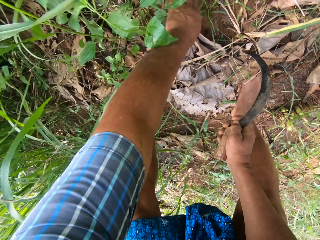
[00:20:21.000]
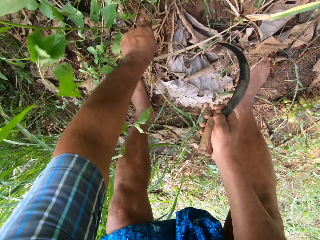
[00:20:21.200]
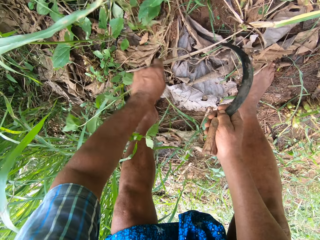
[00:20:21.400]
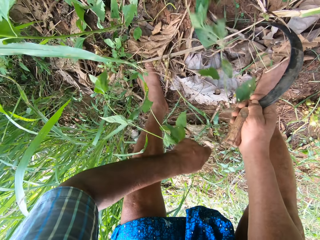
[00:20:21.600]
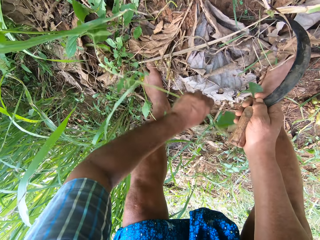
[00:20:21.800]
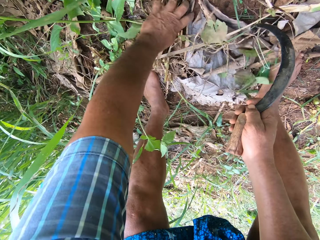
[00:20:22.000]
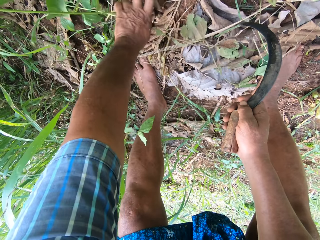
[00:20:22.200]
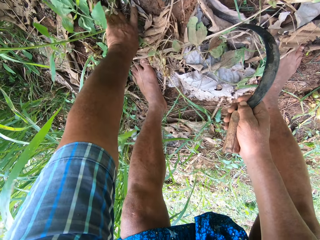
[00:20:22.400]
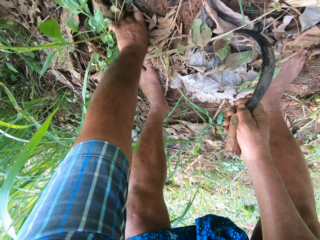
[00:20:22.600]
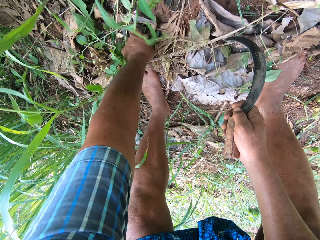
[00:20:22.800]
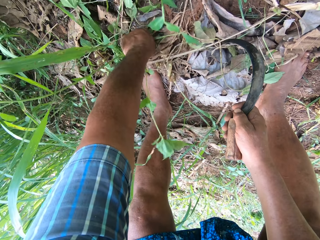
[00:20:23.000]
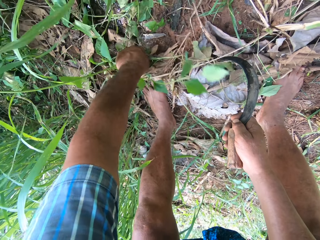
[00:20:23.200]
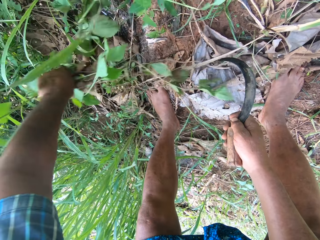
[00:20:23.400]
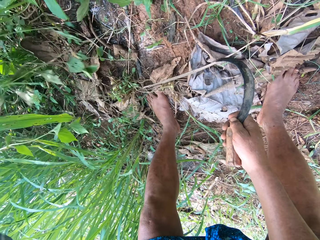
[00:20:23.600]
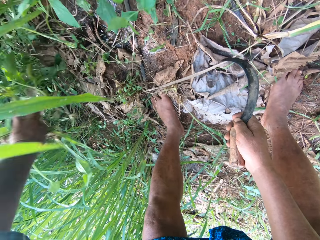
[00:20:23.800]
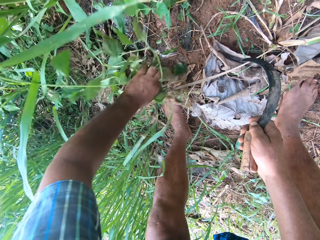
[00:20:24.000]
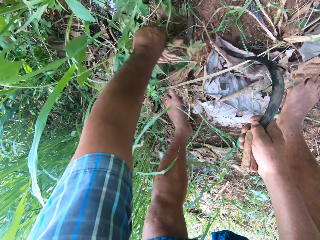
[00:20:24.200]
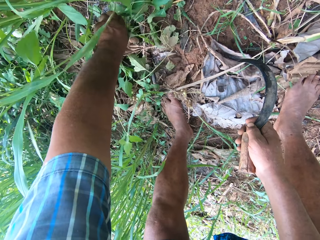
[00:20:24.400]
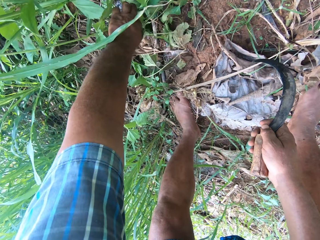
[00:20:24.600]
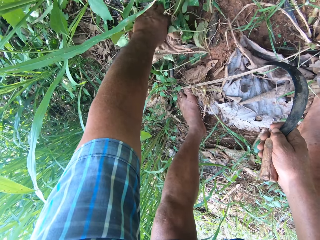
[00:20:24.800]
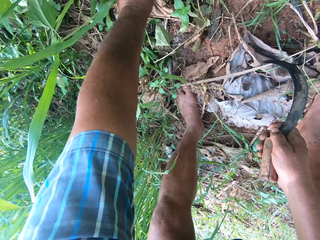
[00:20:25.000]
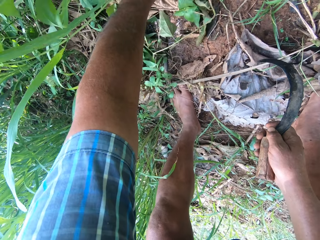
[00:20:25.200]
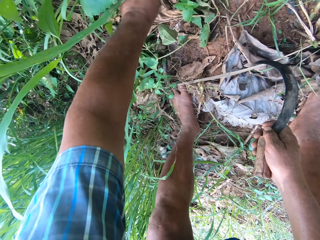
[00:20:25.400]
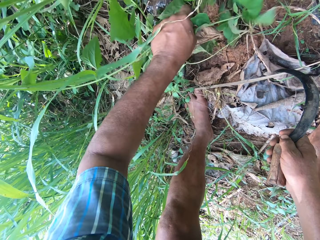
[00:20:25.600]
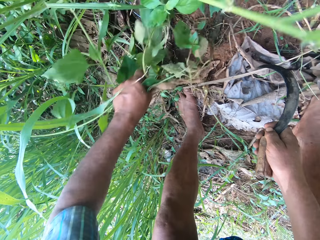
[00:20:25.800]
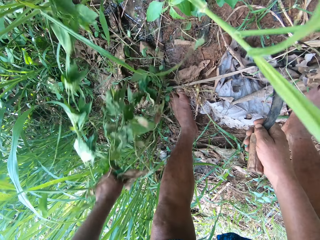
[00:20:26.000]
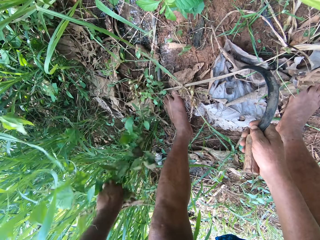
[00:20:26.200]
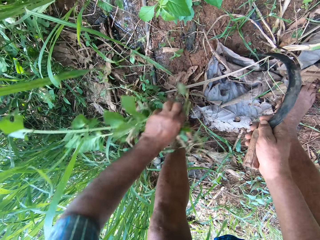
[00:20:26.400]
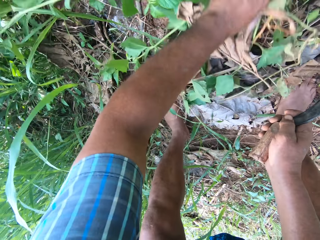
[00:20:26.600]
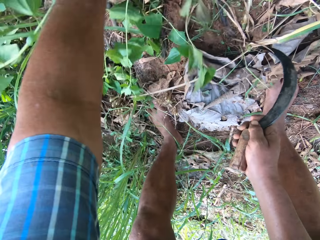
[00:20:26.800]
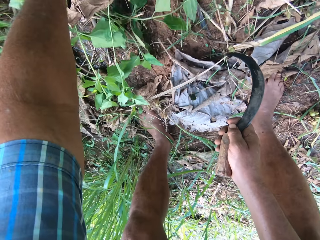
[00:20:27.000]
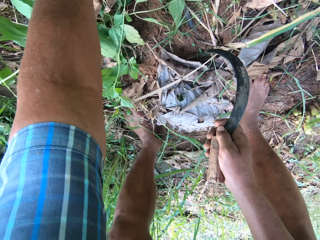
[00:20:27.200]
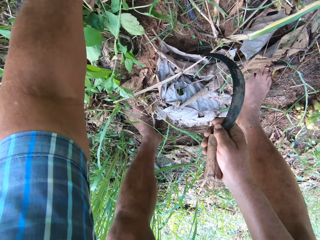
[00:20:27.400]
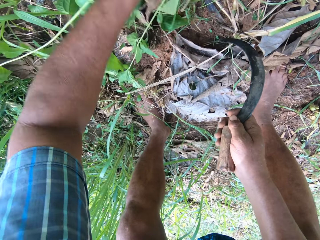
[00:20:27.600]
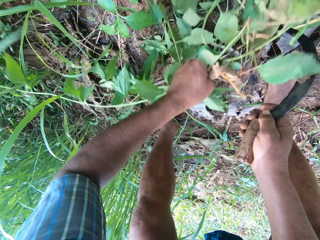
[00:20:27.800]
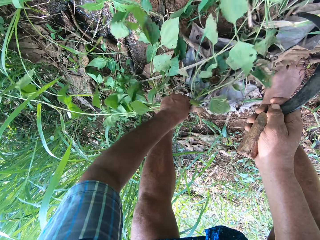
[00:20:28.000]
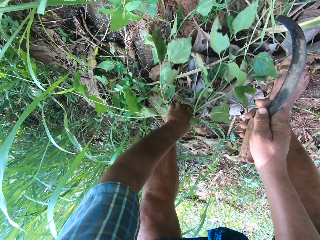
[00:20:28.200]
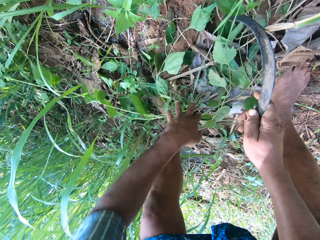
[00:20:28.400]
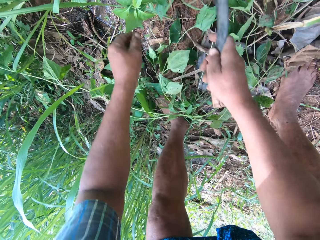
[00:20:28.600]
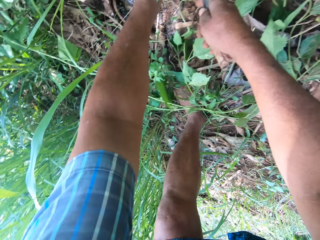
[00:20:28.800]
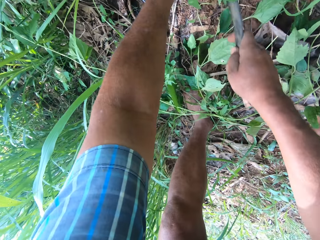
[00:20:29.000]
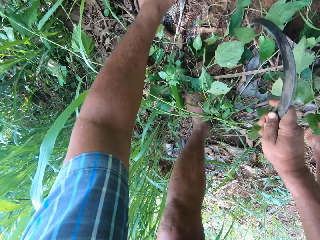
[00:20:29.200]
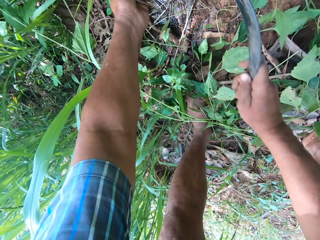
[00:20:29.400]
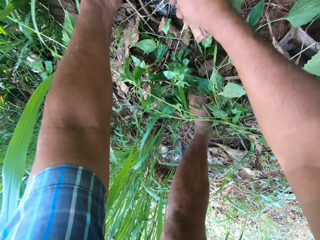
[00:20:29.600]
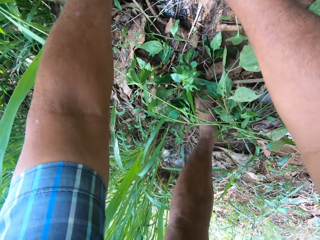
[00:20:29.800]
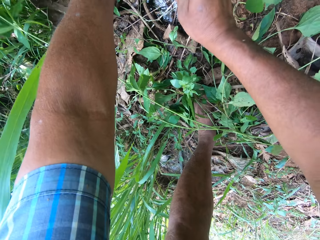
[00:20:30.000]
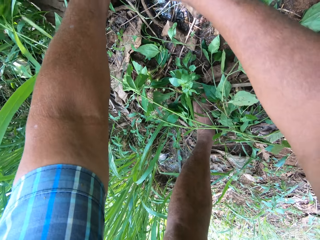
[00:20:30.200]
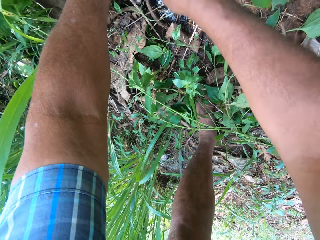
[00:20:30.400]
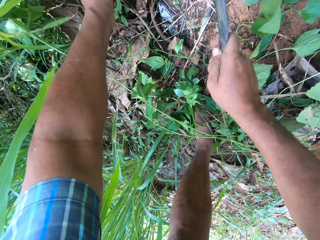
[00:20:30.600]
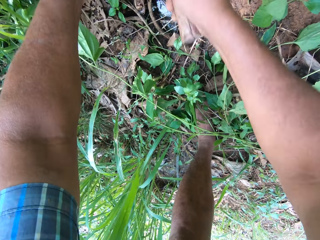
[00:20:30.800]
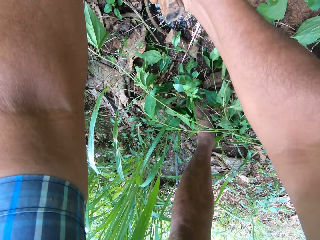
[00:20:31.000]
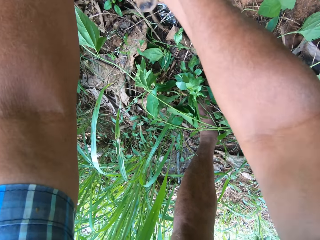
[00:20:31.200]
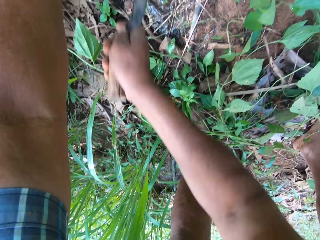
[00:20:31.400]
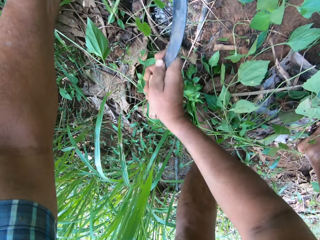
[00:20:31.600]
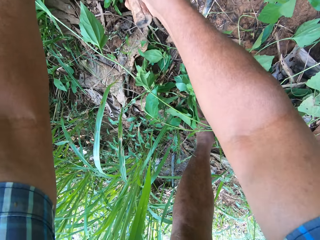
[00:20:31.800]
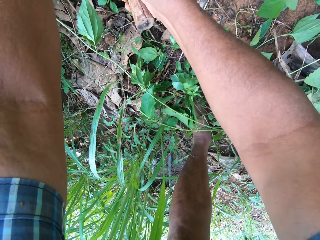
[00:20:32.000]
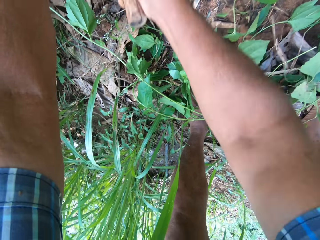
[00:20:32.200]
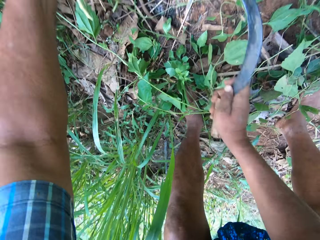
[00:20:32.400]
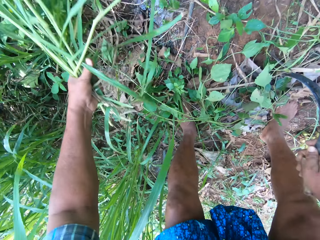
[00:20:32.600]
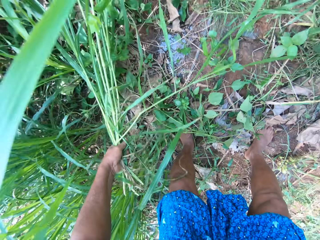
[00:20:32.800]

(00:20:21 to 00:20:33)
The camera wearer uproots plants with his left hand. He drops the plants. He cuts Napier grass with the sickle in his right hand.

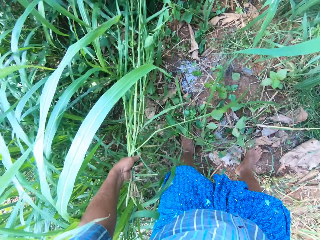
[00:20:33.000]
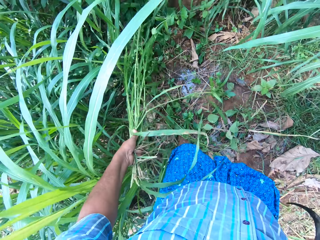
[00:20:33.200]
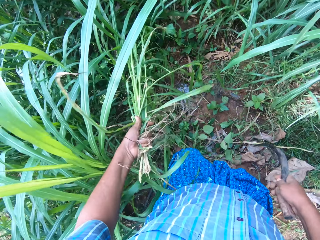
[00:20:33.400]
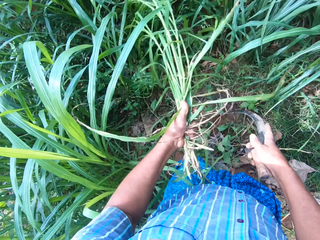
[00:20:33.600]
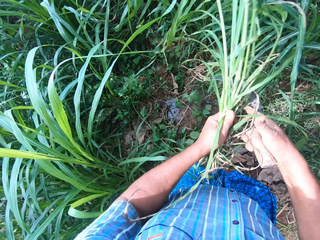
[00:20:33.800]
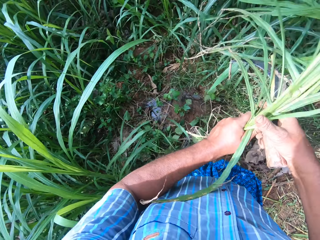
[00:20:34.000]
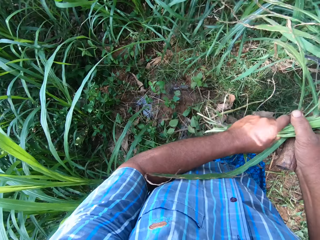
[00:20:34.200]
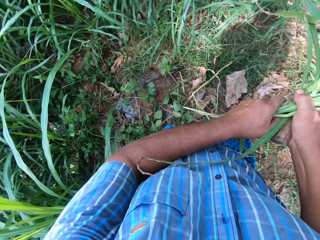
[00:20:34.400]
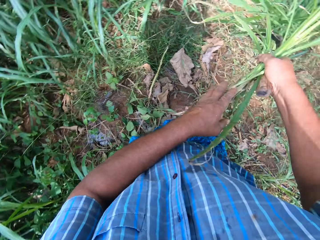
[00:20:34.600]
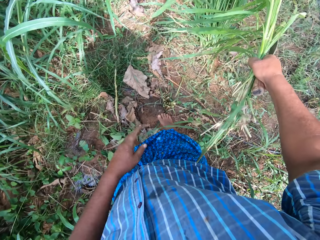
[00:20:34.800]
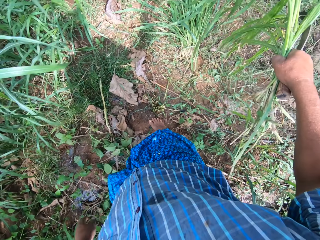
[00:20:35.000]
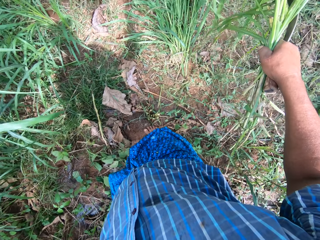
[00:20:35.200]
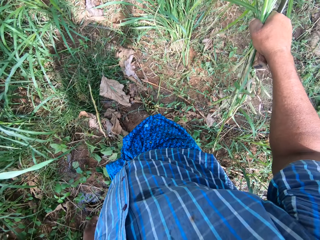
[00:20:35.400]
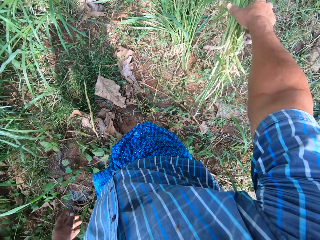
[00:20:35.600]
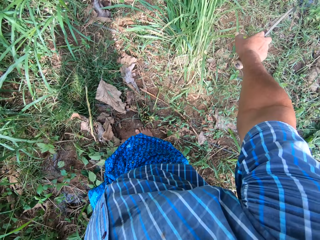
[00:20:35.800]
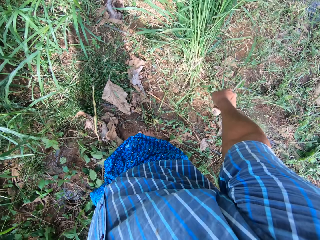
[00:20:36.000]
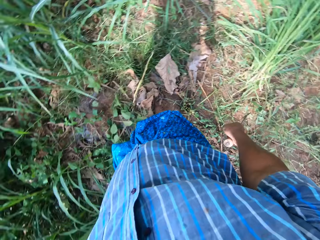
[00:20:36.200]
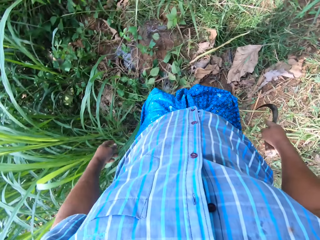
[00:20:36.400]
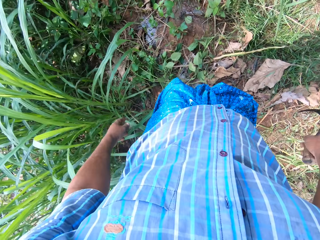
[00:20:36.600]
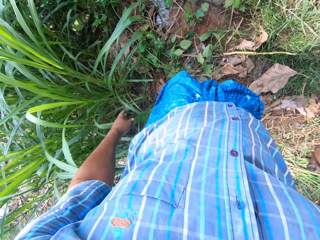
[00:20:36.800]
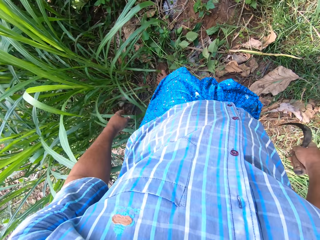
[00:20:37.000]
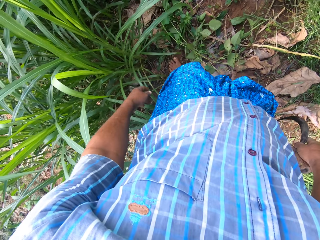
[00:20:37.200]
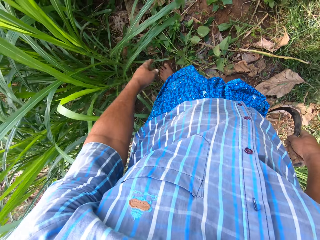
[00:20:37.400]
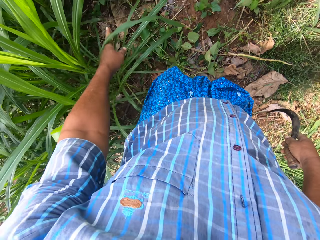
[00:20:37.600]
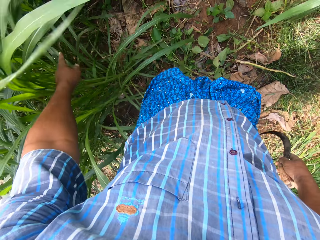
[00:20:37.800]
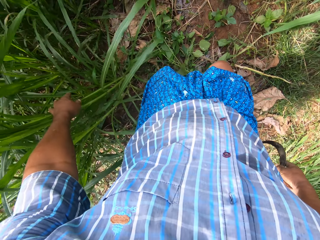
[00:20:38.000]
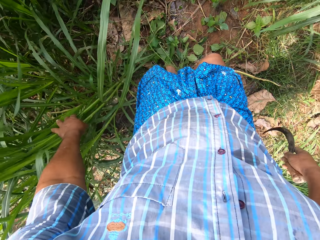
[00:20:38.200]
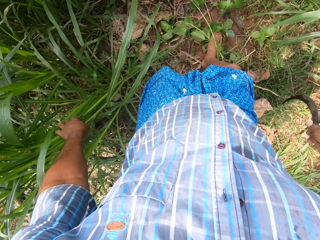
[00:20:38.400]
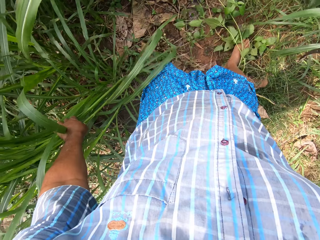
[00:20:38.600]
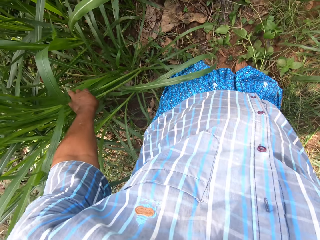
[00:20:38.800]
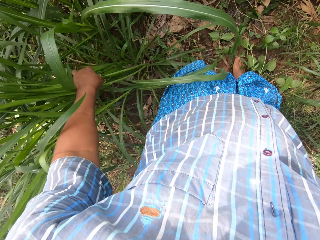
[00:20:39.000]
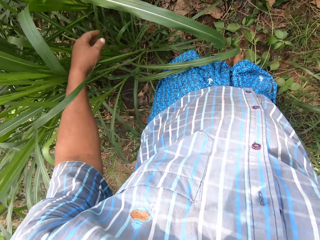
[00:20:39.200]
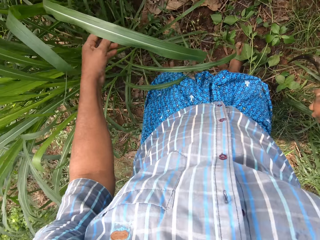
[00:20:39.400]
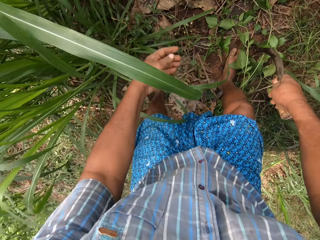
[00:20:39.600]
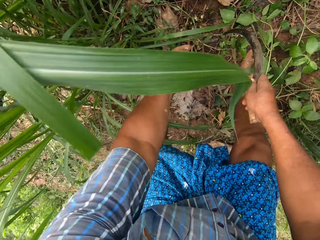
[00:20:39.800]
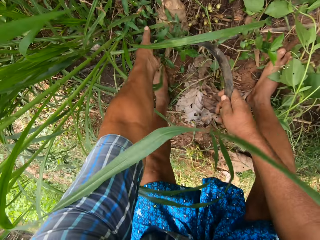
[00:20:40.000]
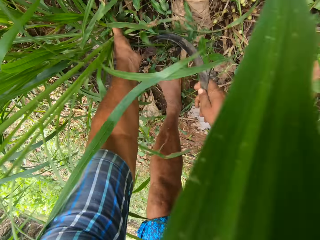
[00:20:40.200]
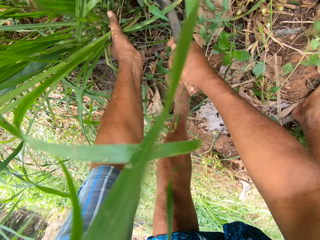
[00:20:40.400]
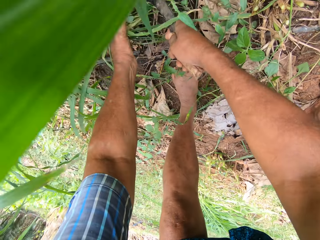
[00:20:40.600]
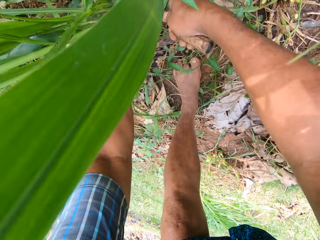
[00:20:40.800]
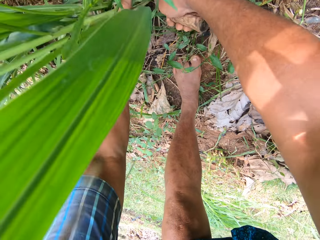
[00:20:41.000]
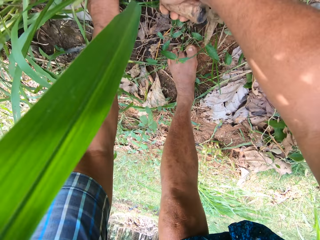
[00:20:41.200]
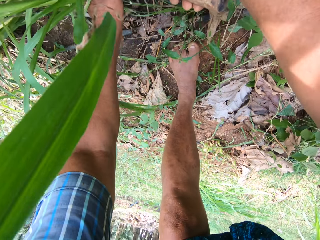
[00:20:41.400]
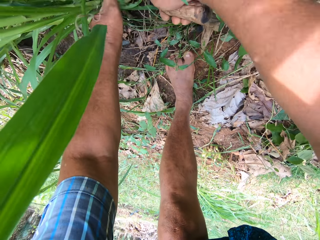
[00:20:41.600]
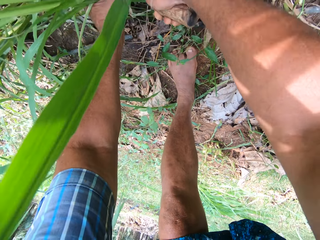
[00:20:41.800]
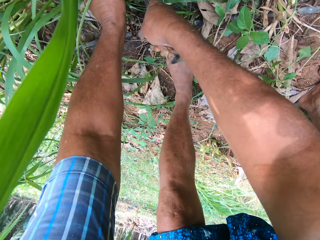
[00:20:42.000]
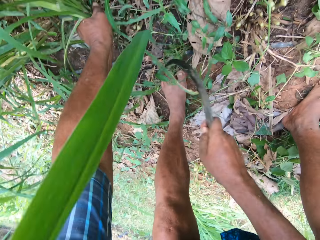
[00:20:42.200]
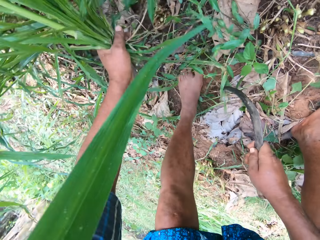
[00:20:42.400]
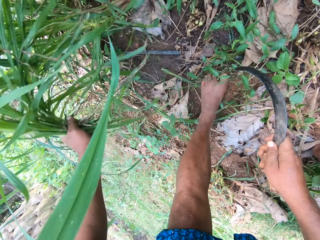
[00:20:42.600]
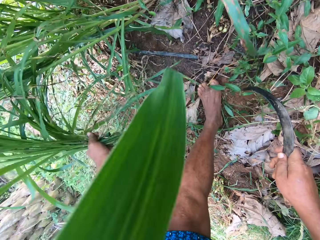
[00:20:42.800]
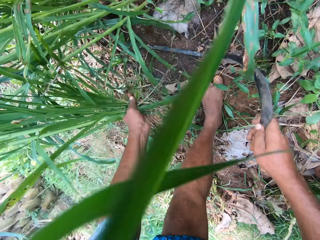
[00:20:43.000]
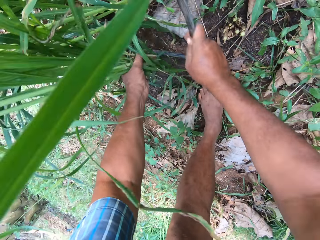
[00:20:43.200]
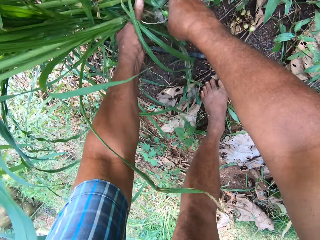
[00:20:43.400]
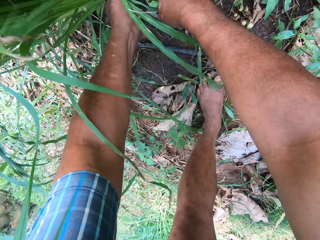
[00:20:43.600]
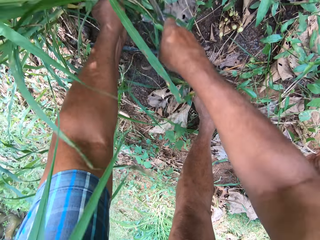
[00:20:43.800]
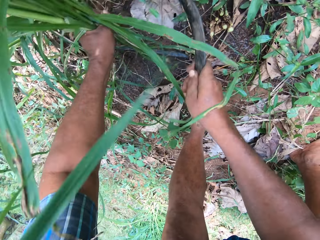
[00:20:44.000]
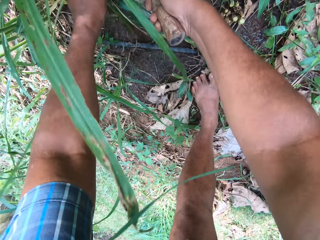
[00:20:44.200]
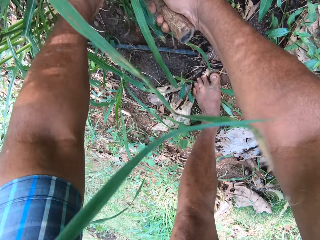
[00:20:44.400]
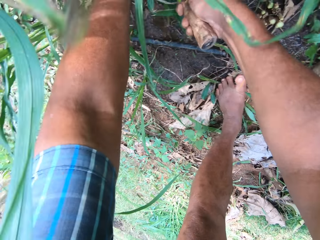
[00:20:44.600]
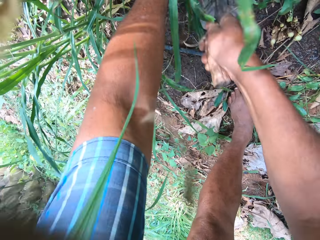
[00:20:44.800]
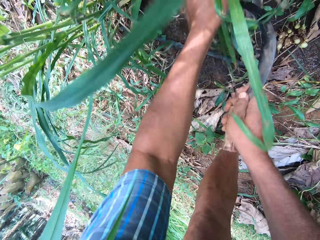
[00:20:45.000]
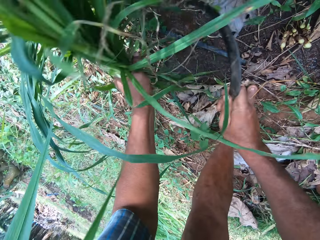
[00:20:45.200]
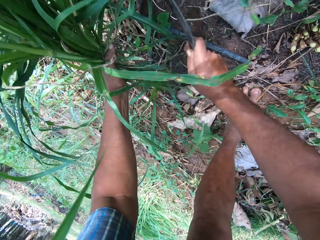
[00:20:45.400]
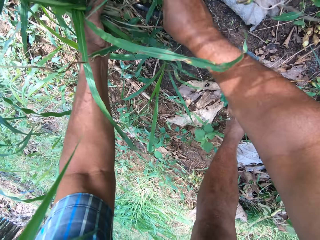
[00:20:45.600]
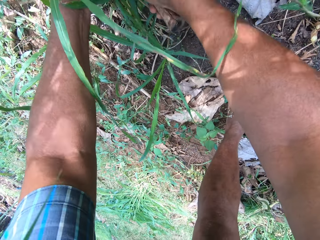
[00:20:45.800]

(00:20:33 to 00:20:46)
The camera wearer moves the grass to his right hand. He holds the Napier grass in his right hand. He drops the grass on the ground. He stands. He cuts the grass with the sickle in his right hand.
